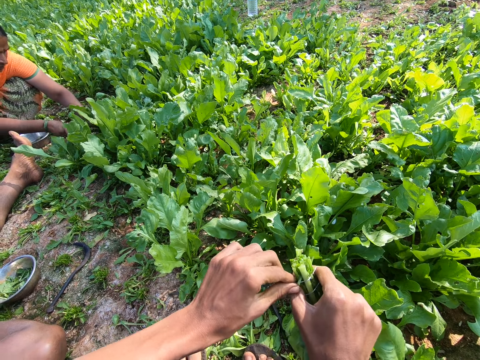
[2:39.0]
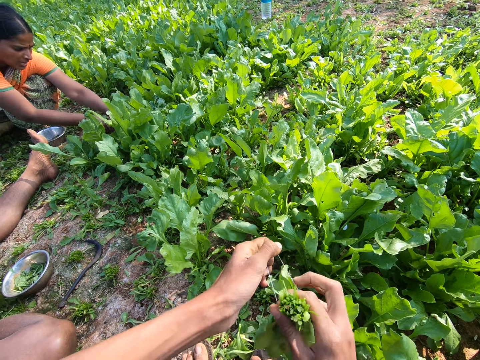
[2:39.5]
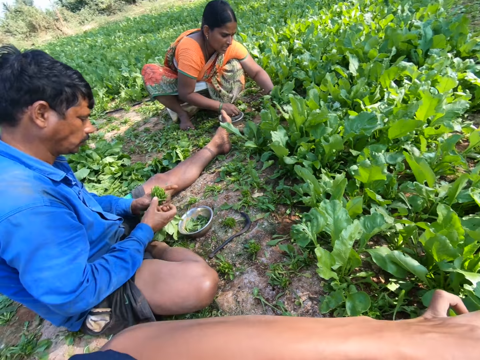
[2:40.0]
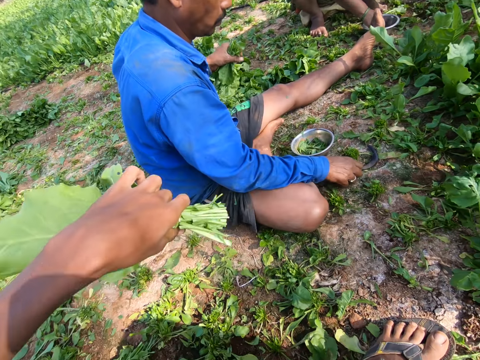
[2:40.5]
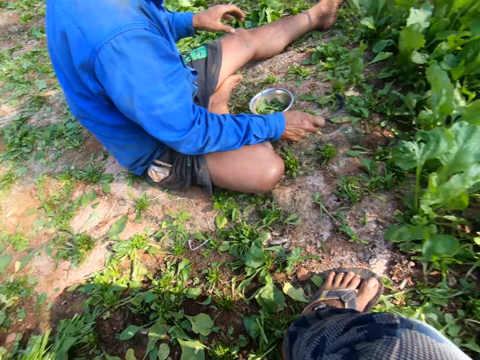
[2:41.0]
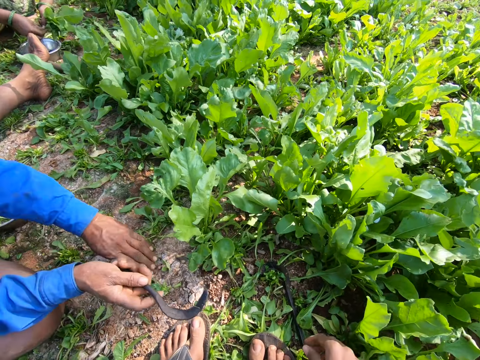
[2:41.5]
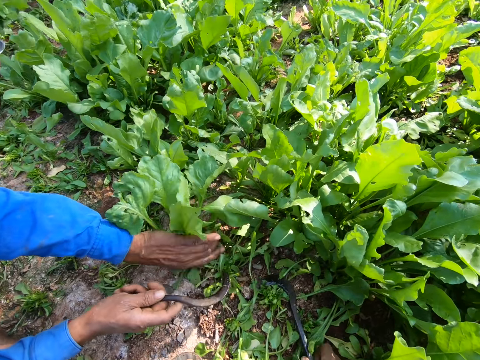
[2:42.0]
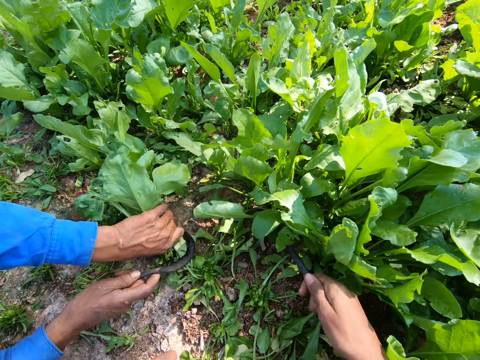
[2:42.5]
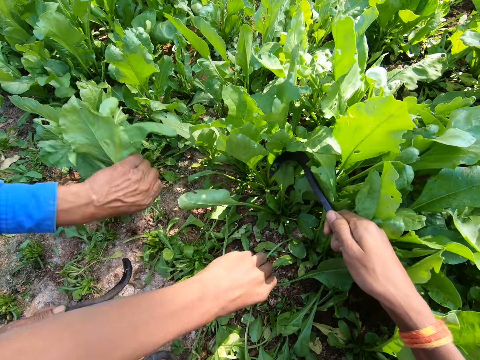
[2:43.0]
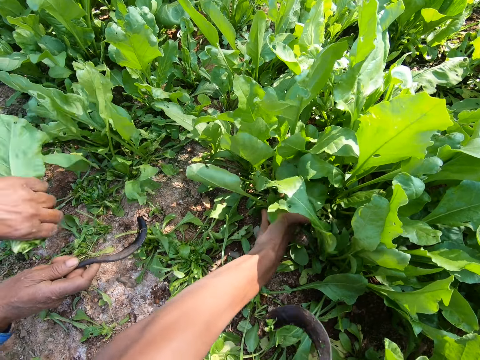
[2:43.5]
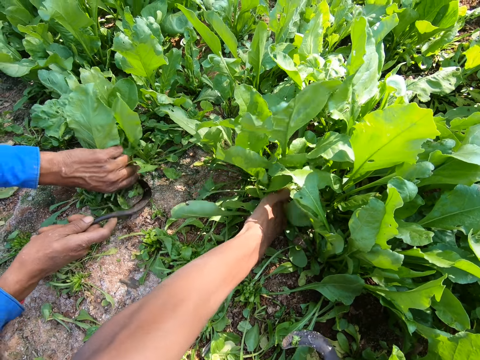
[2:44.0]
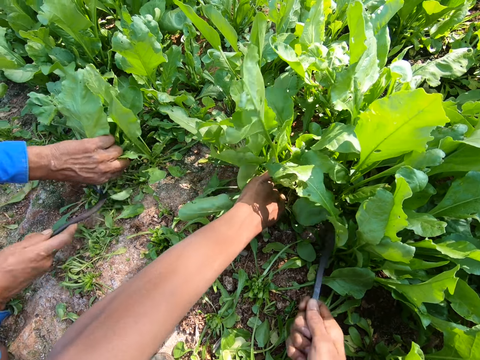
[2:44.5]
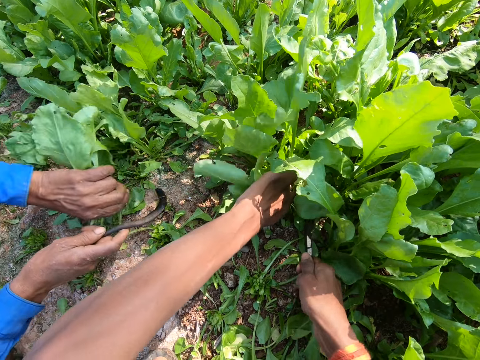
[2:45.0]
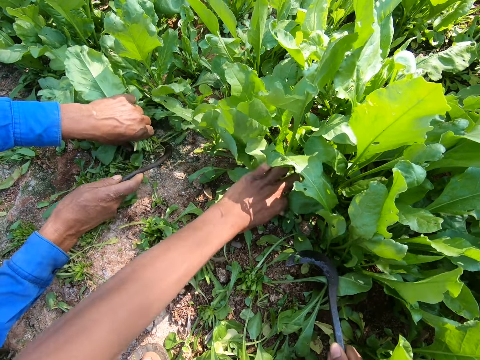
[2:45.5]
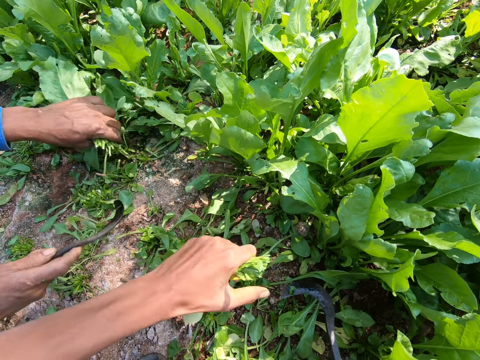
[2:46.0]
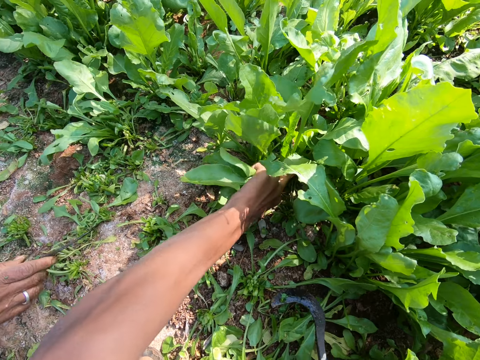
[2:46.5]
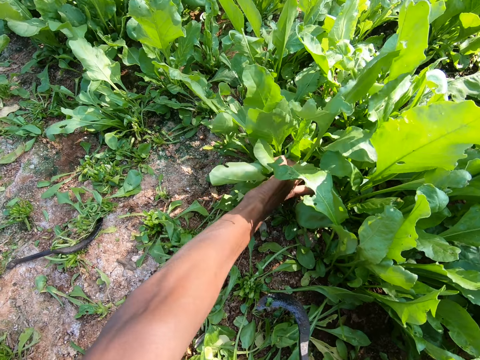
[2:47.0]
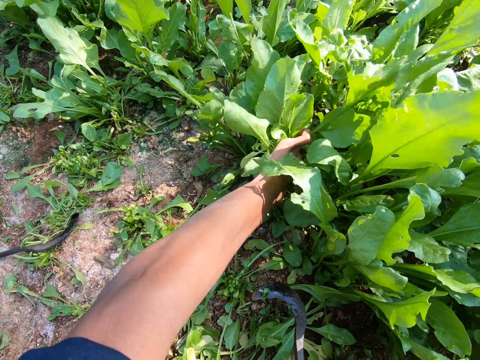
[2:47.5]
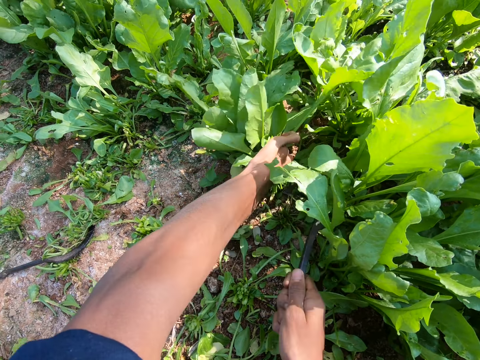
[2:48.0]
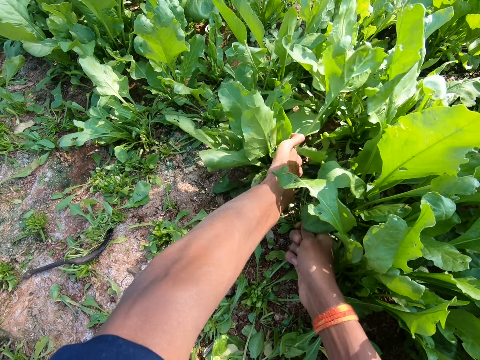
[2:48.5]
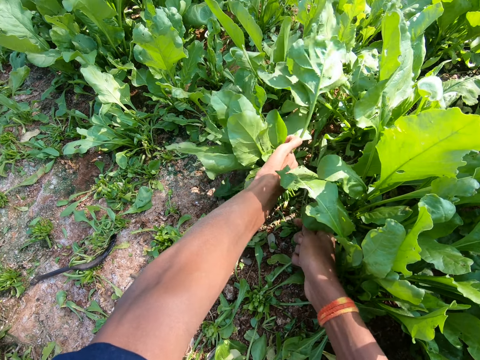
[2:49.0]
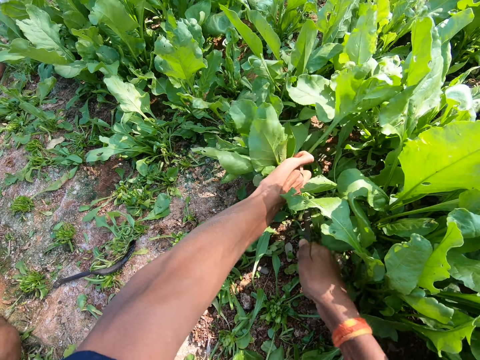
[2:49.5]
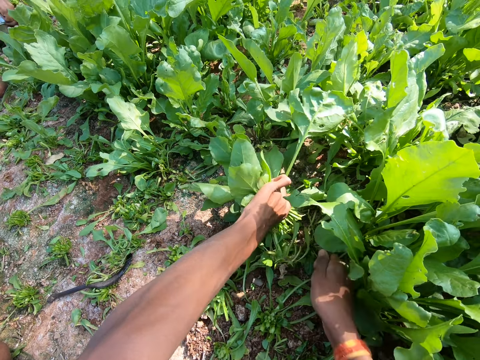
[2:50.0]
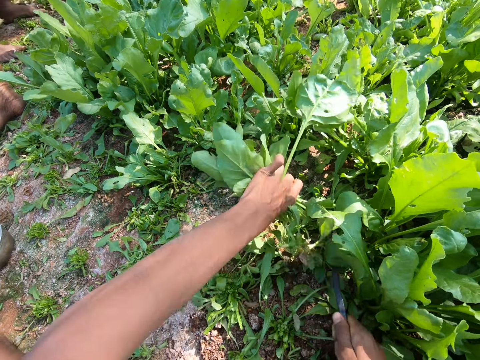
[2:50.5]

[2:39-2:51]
The camera wearer moves the spinach. They drop the spinach aside. A man moves the sickle tool. The camera wearer picks the sickle tool. They push the spinach. They pull the spinach. The man cuts the spinach with the sickle tool. The camera wearer cuts the spinach with the sickle tool. The man cuts the spinach with the sickle tool. The camera wearer pulls the spinach. They move the sickle tool. They cut the spinach with the sickle tool.

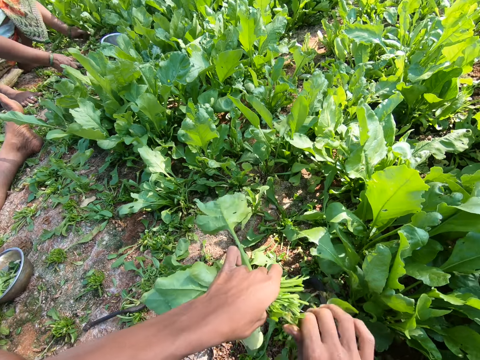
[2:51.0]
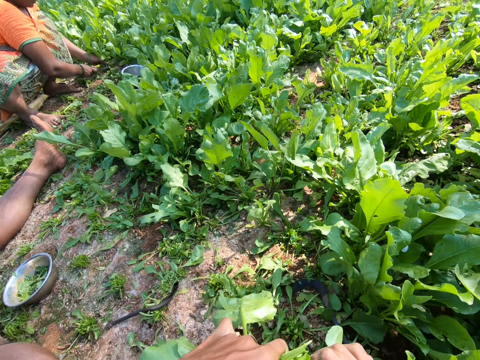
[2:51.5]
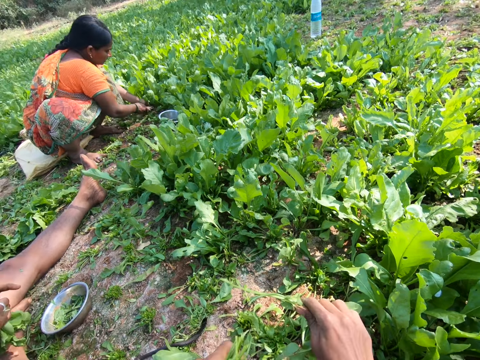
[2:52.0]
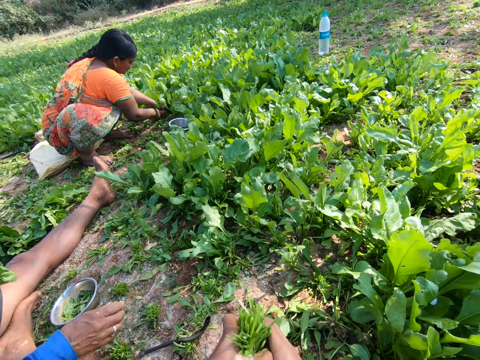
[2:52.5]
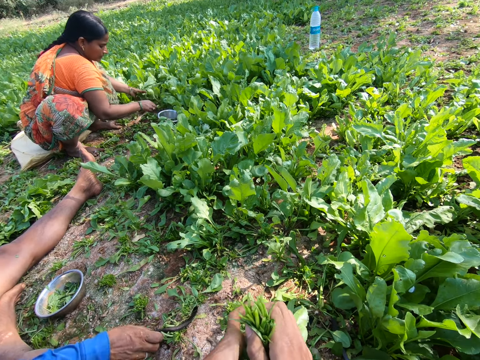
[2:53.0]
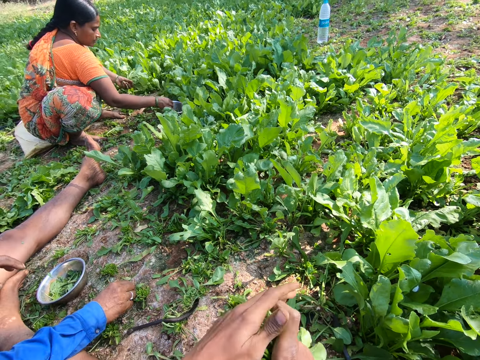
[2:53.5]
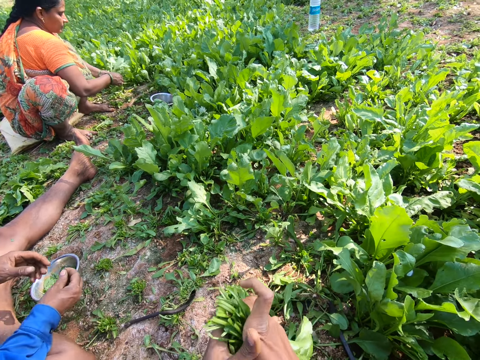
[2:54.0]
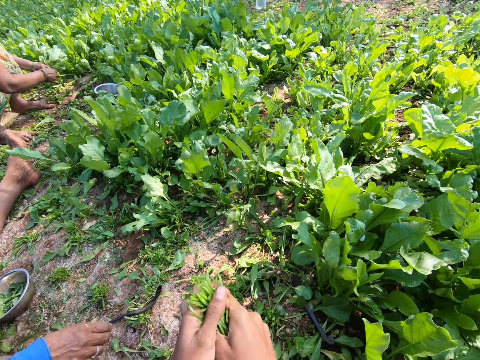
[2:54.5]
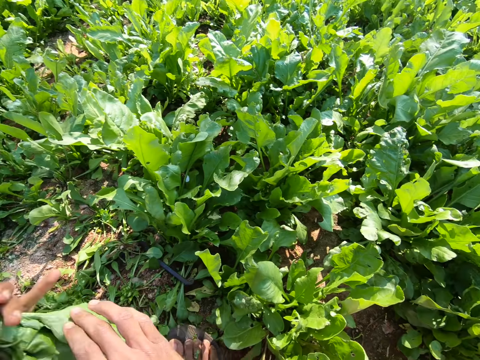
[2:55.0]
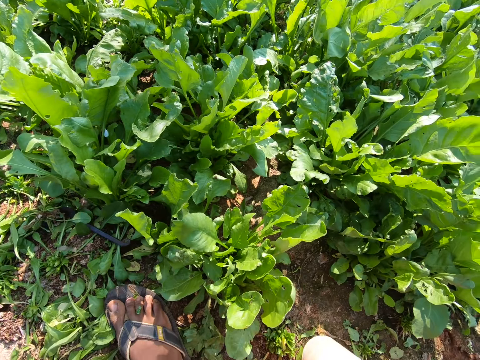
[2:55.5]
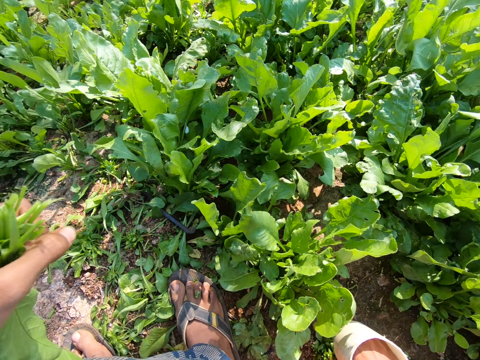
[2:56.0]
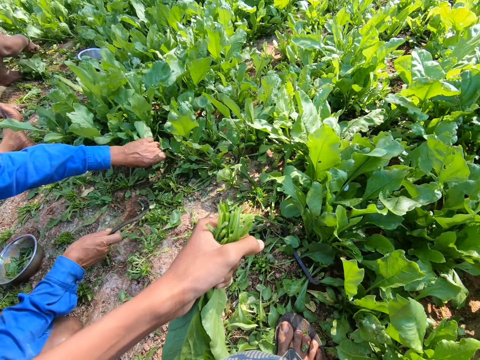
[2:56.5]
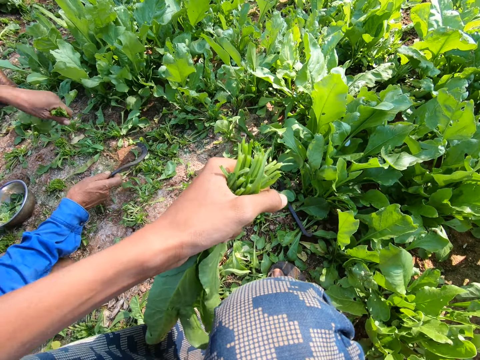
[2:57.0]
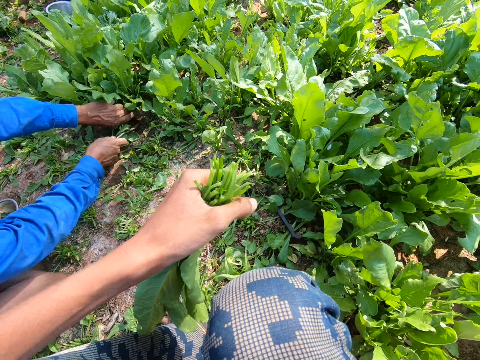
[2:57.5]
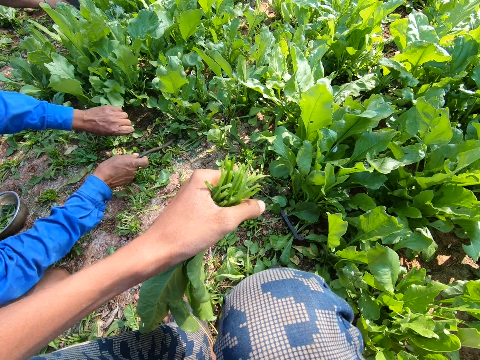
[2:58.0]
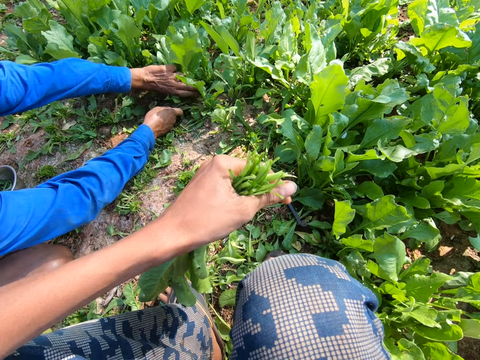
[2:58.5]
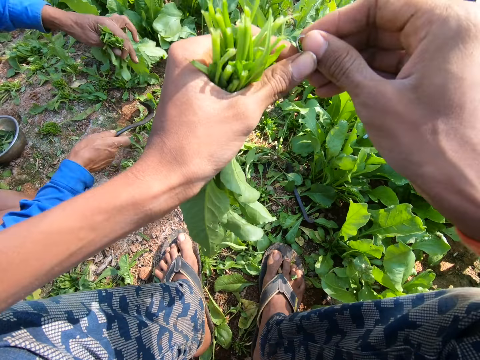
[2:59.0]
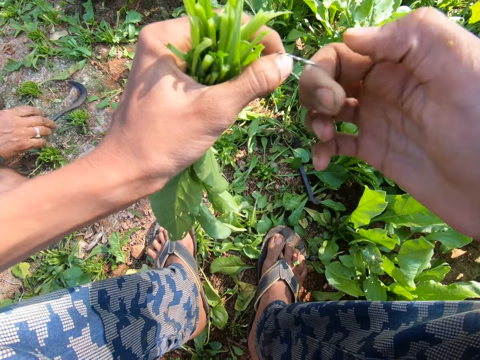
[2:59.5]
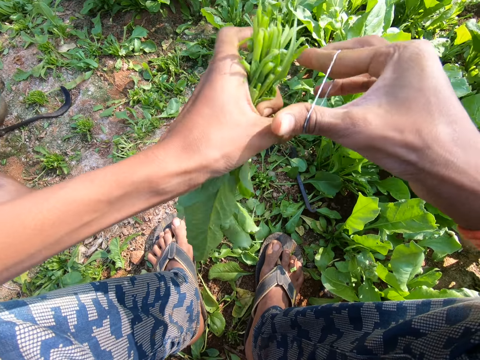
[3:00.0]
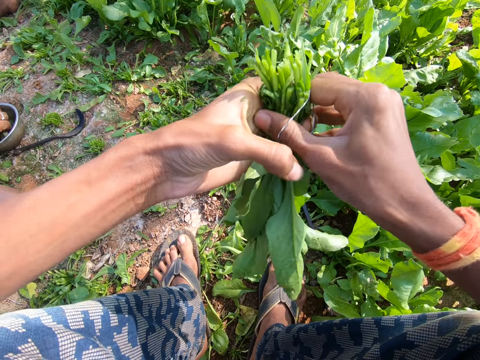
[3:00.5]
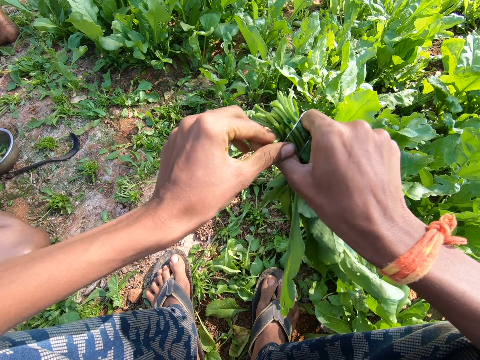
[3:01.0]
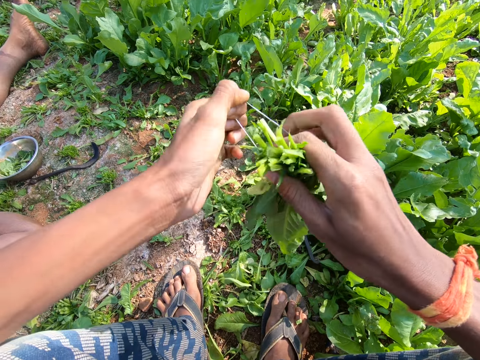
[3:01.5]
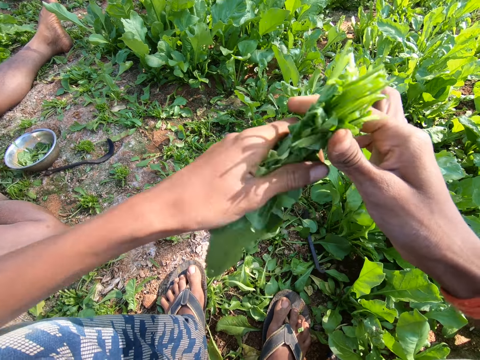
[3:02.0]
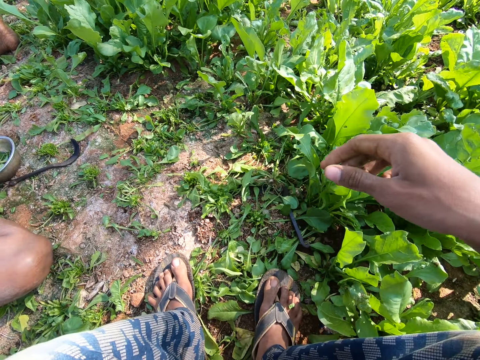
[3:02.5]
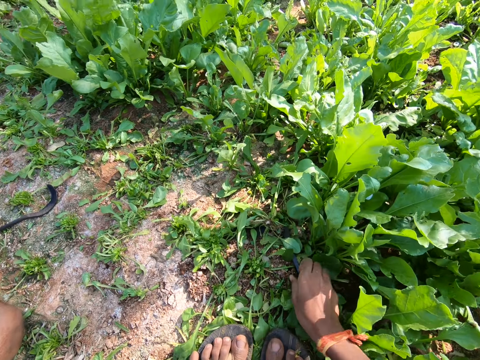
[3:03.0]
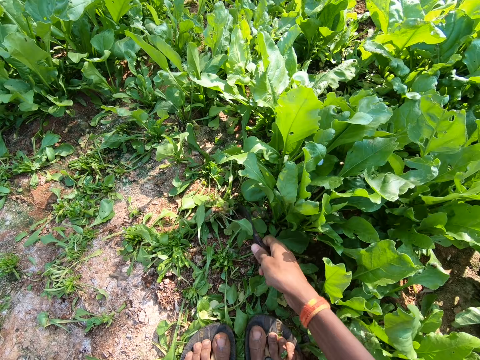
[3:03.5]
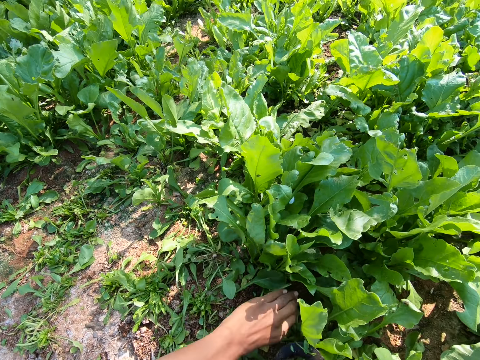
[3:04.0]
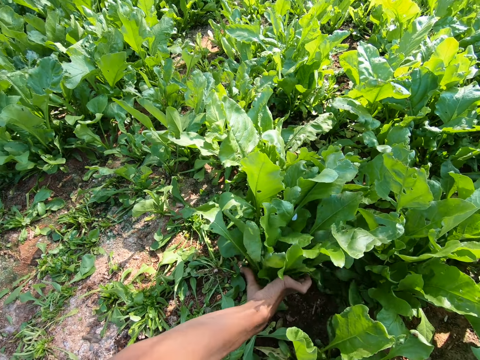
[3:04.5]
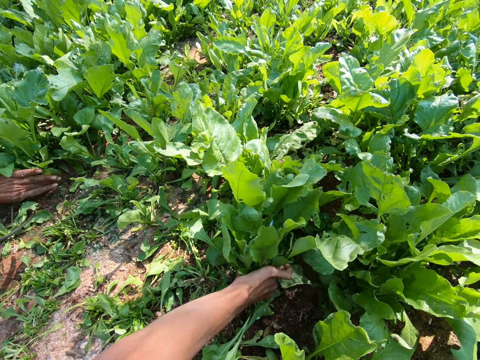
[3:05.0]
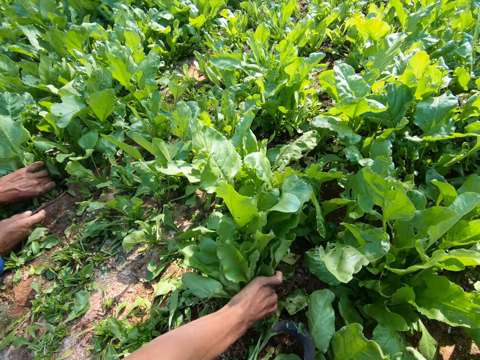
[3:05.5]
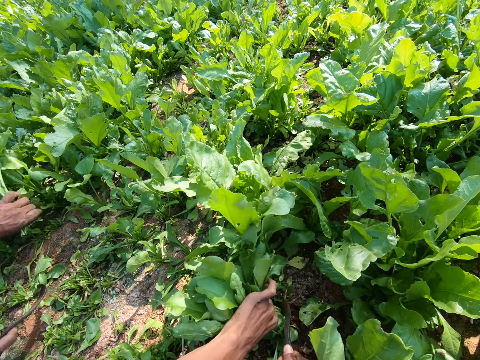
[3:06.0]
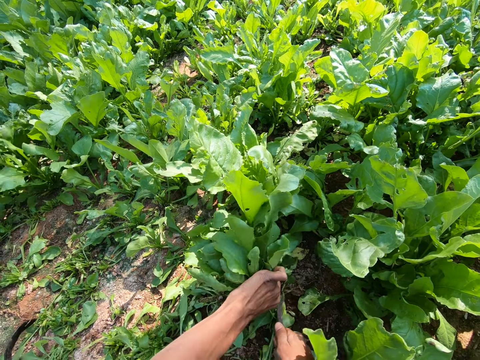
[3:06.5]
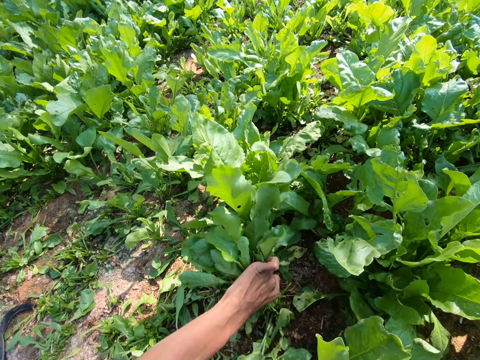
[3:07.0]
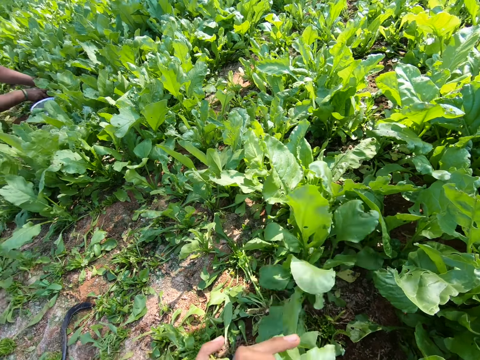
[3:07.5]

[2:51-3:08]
The camera wearer lifts the spinach. A woman cuts the spinach with a sickle tool. The camera wearer looks around. They squeeze the spinach. They move the right hand. They pick a rubber band from the tin. They look around. A man moves both hands. The camera wearer cuts the spinach with the sickle tool. They expand the rubber band. They transfer the spinach to the right hand. They tie the spinach with the rubber band. They drop the spinach. They pick the sickle tool. They pull the spinach. They cut the spinach with the sickle tool.
